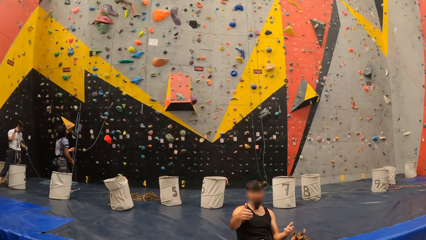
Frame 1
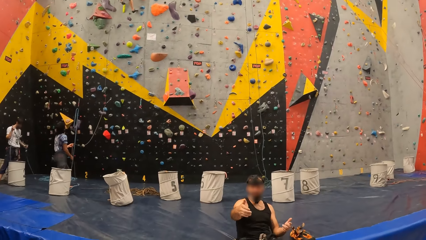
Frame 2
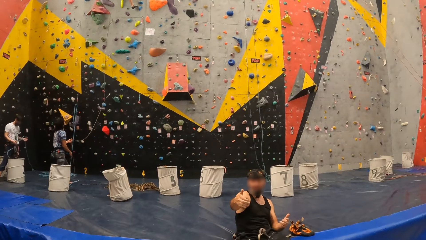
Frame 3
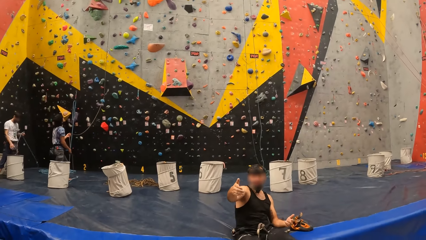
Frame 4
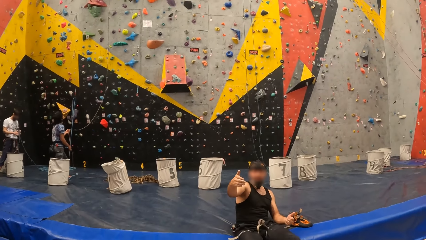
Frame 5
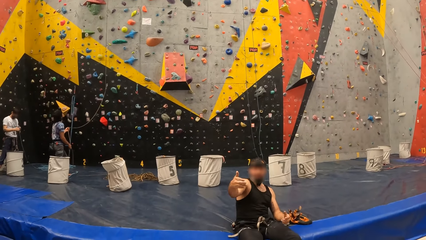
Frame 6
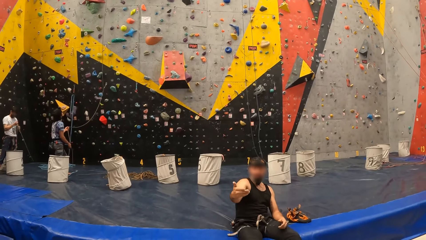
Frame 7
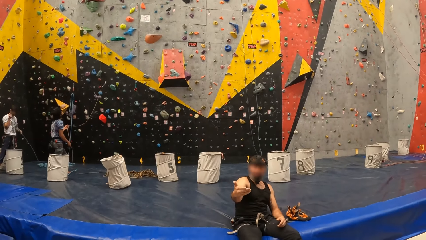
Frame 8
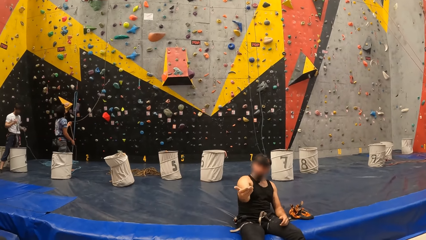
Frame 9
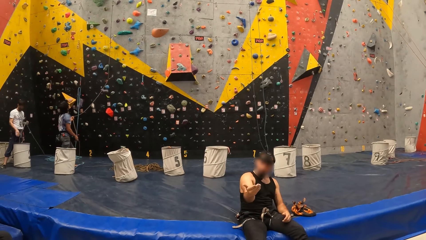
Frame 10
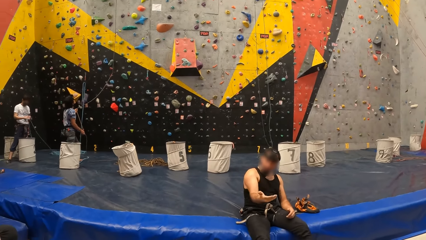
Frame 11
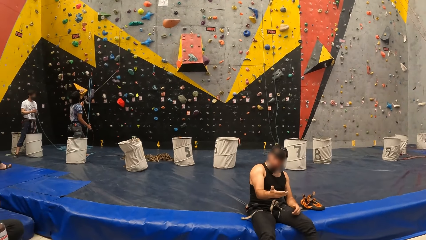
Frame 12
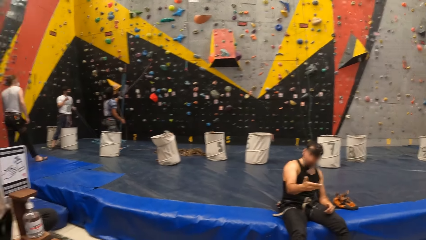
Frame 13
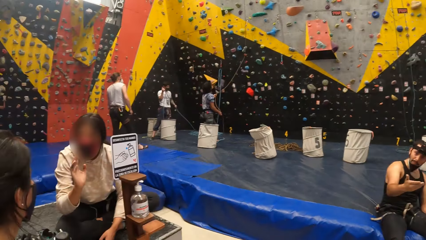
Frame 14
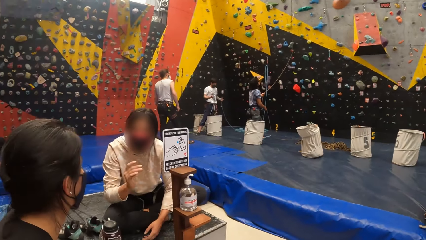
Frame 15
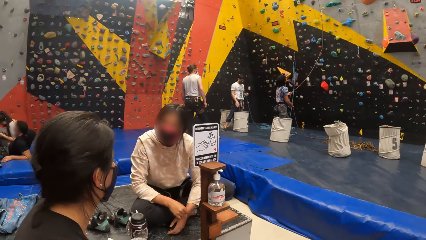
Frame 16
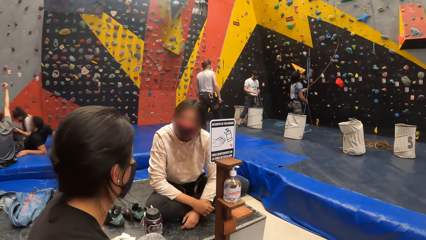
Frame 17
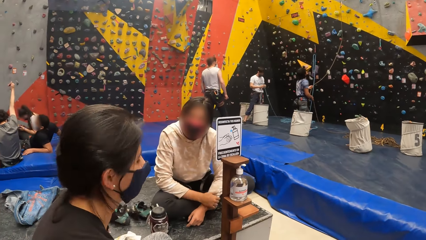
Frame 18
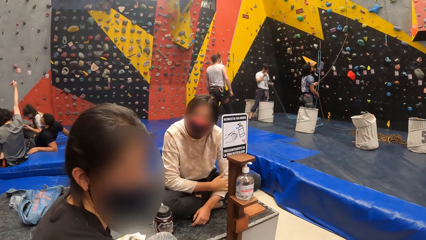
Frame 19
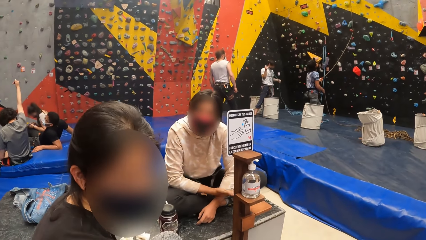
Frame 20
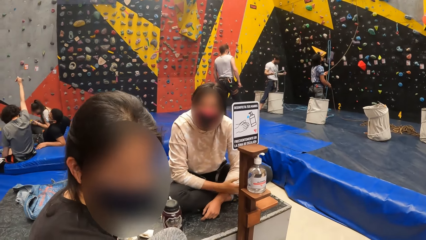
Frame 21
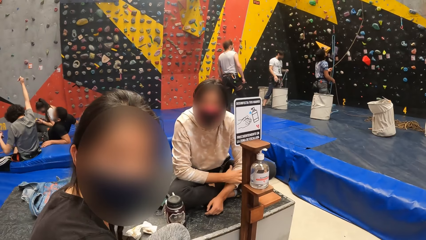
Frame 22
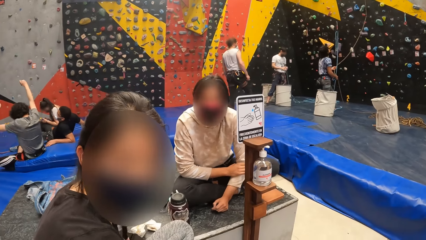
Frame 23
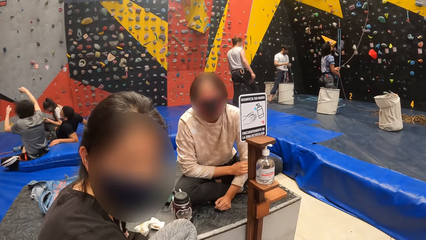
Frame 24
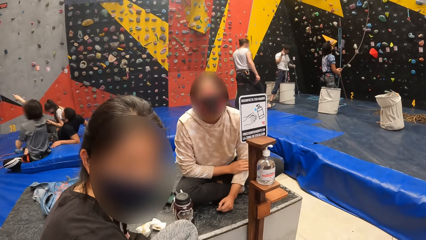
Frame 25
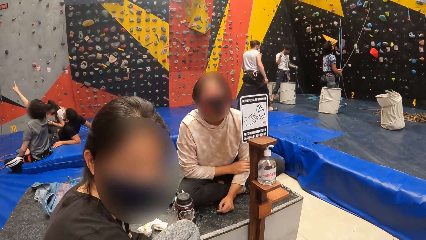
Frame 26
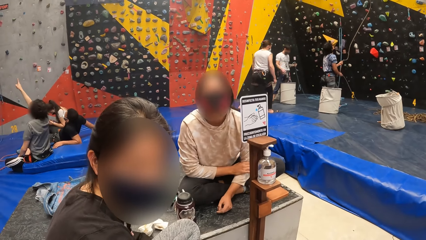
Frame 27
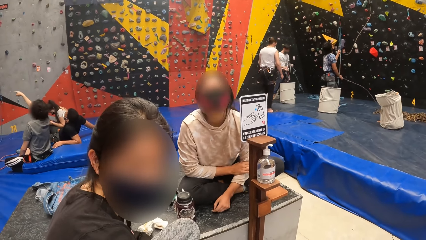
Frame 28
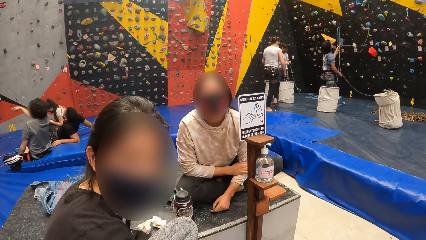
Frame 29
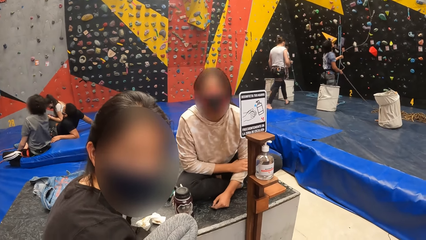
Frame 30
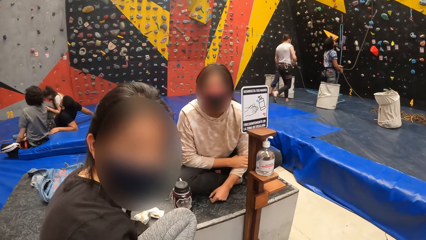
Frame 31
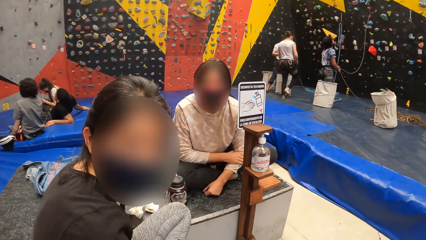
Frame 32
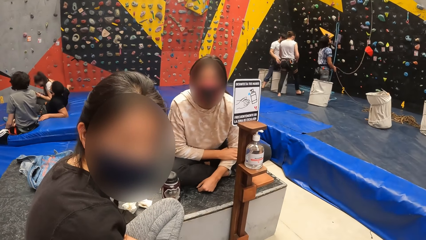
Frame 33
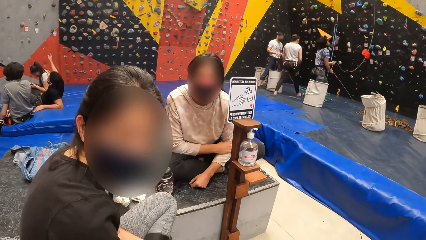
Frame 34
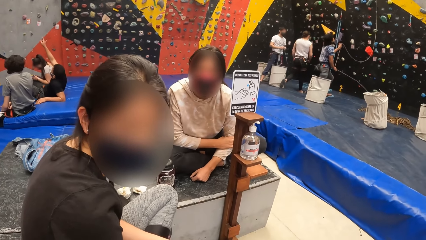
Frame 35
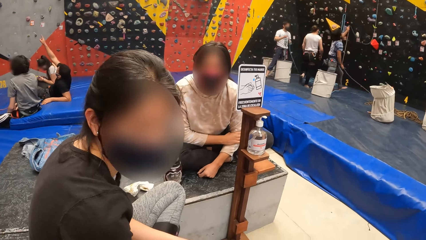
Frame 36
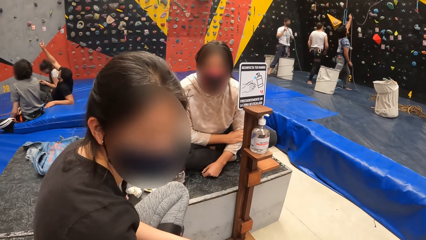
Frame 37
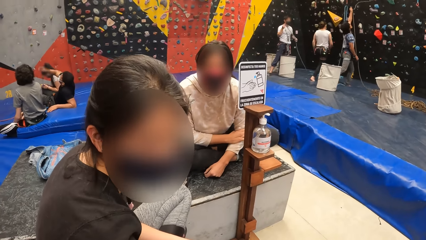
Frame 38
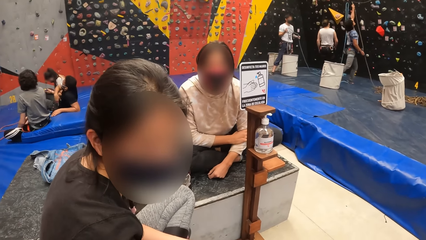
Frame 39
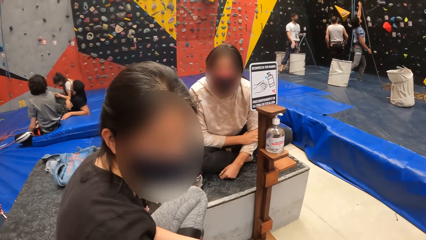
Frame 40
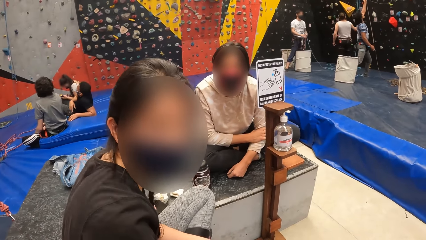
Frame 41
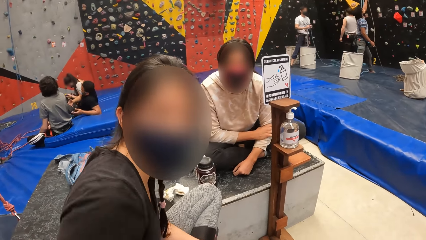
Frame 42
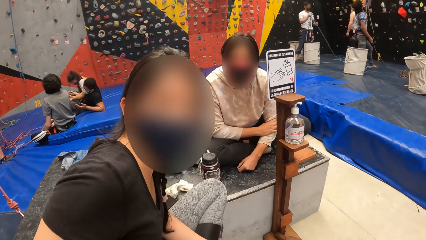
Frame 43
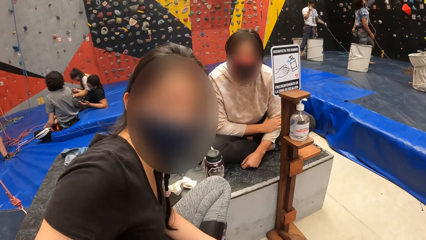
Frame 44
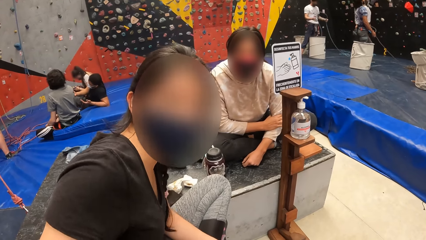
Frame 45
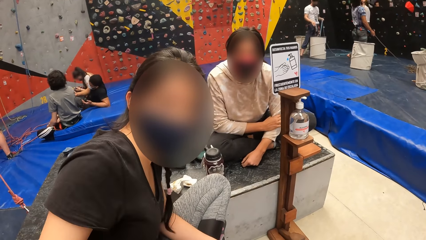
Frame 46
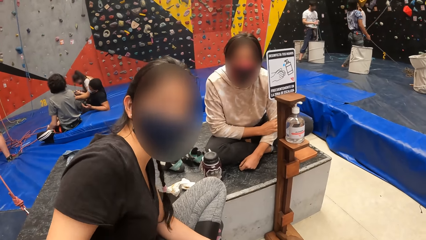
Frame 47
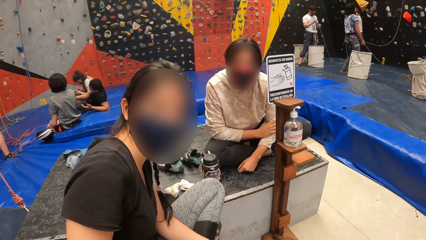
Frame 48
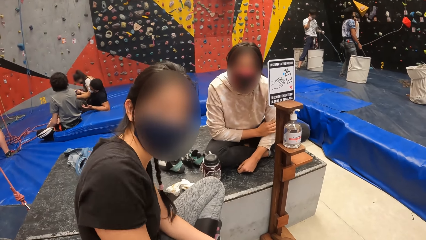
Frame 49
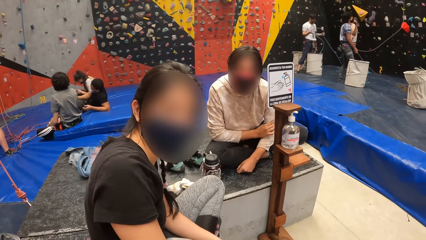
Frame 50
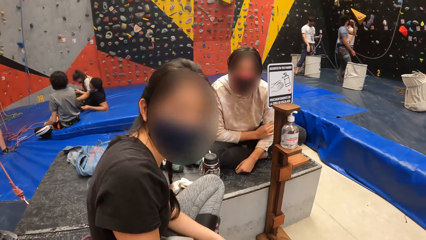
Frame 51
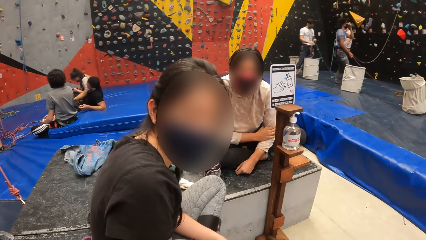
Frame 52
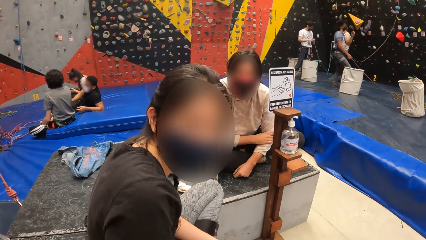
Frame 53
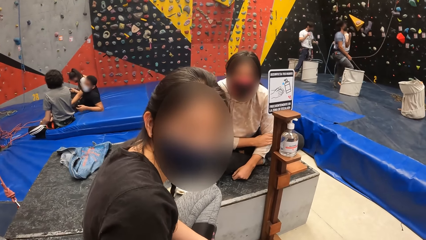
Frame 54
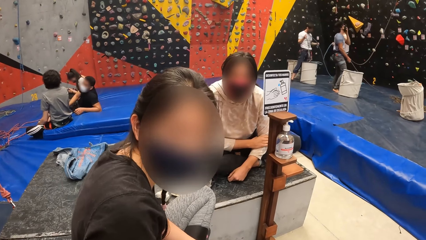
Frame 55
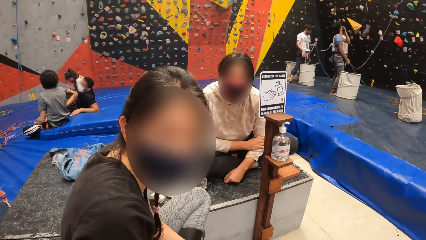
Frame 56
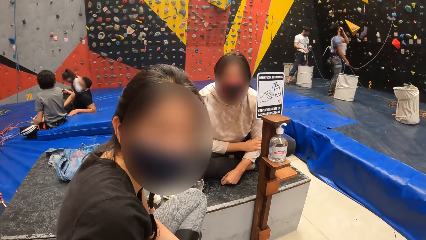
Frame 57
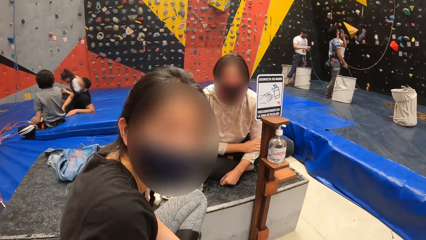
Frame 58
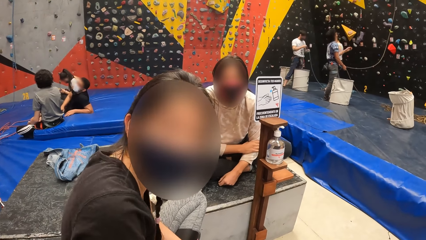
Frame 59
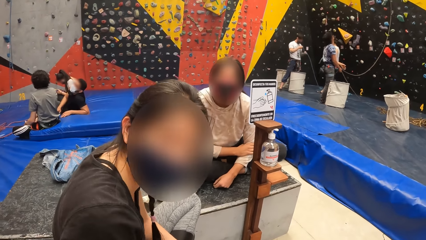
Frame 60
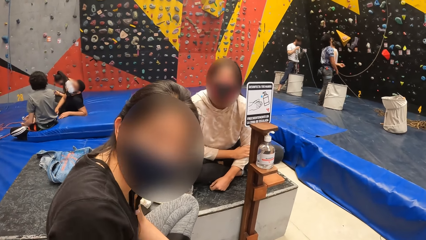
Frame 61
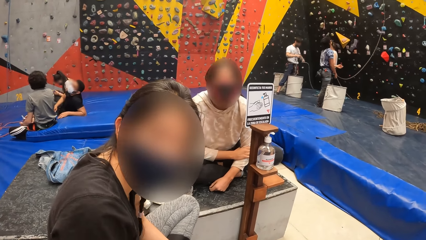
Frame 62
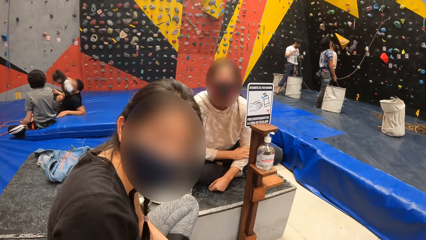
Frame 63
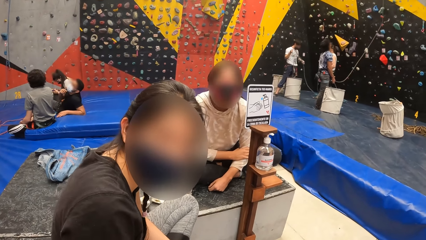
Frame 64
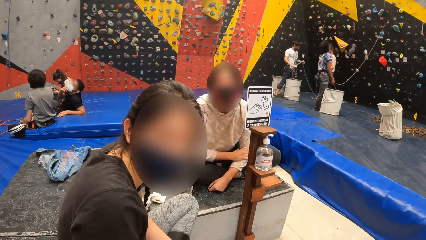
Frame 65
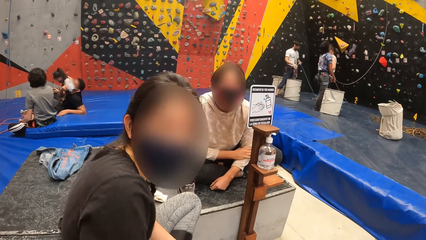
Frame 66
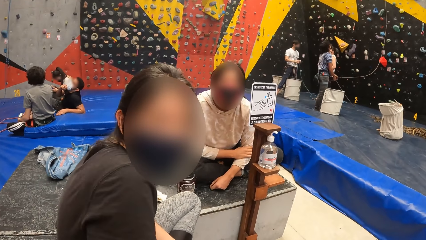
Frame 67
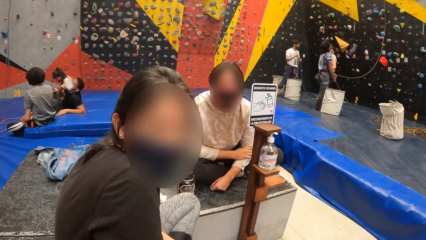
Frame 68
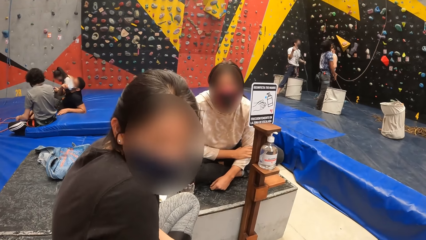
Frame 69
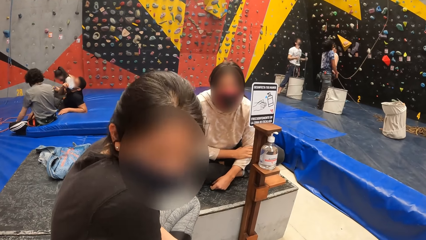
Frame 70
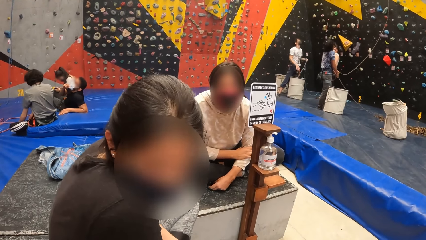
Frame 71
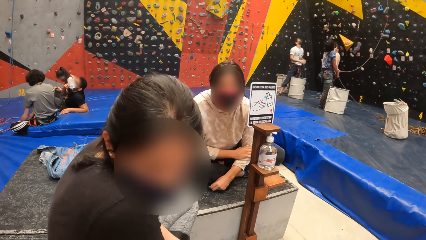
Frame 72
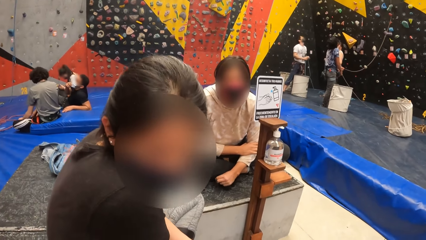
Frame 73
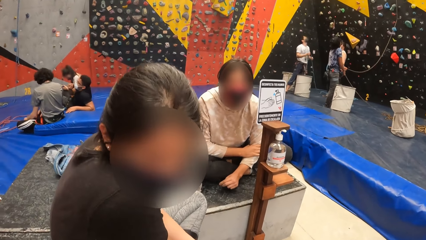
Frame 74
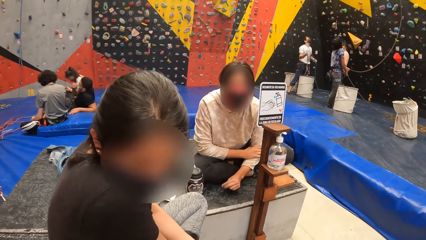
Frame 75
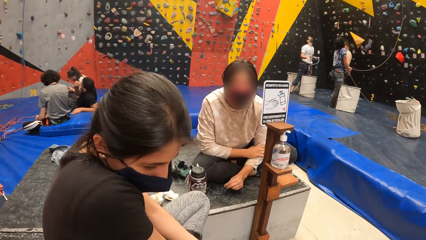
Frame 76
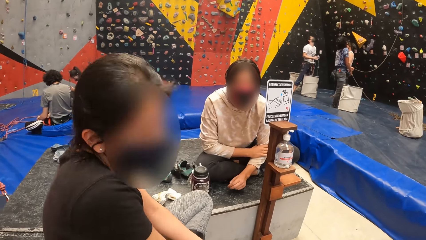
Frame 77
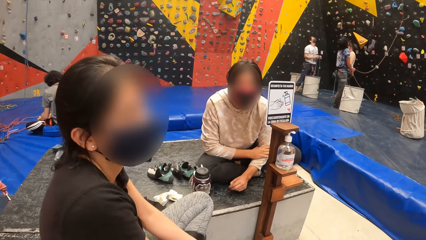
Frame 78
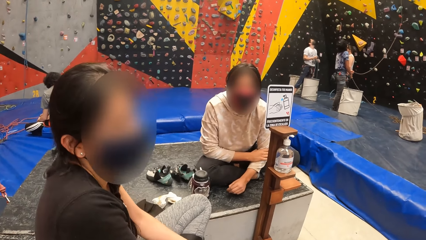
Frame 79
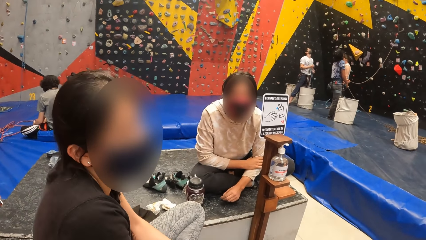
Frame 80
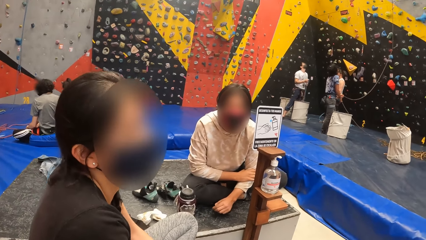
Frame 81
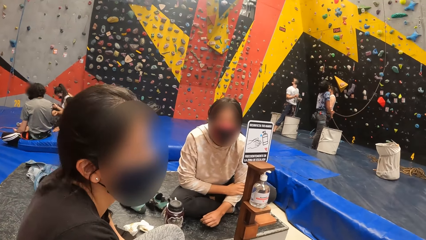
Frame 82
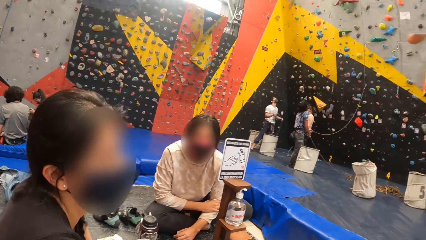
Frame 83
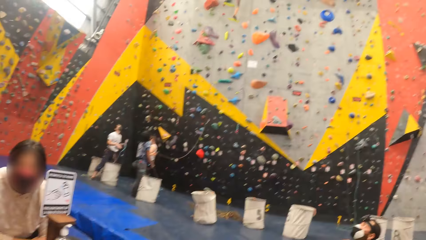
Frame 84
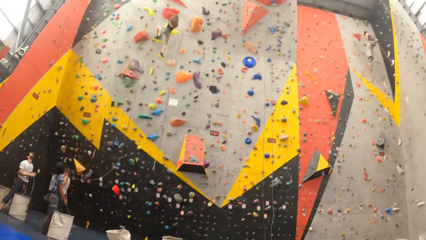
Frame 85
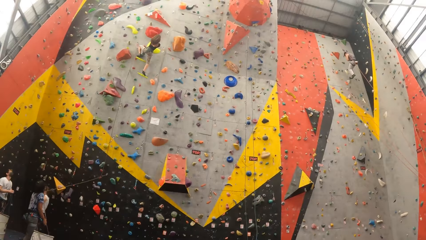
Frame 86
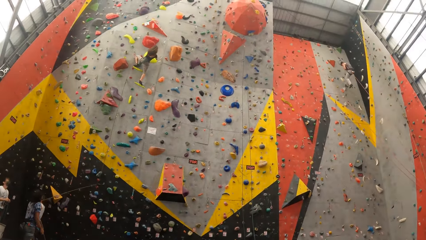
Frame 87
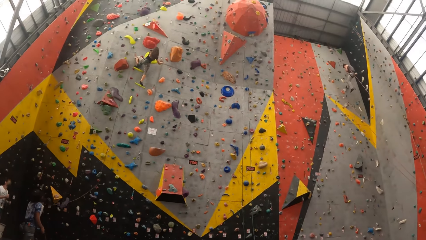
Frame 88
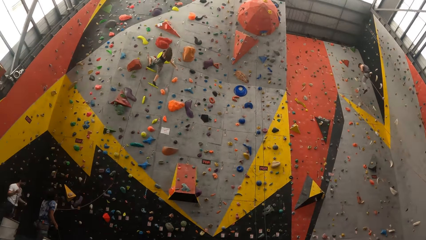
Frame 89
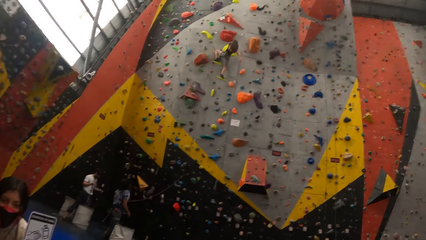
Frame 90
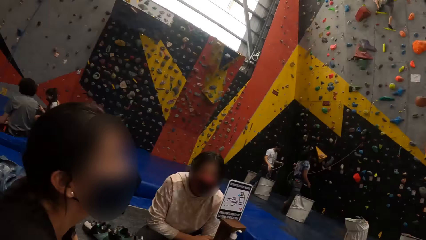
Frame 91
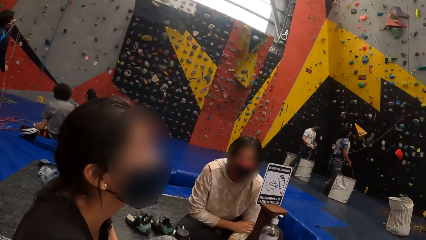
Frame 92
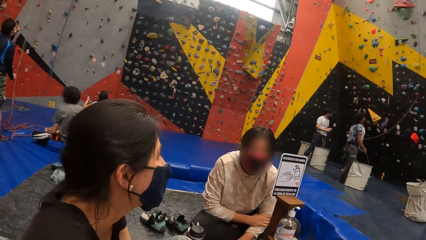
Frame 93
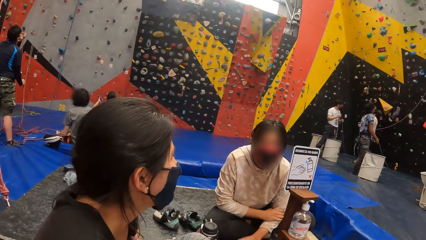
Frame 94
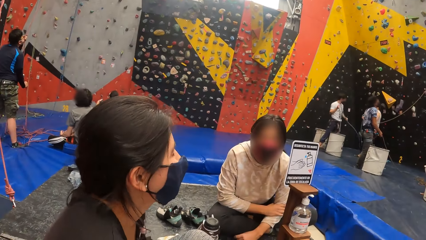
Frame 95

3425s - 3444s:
A man moves hands. The camera wearer stares around. A lady and a person look at the camera wearer. The lady stares at the floor. The person stares at the camera wearer. The lady shakes the head. The camera wearer stares around.
